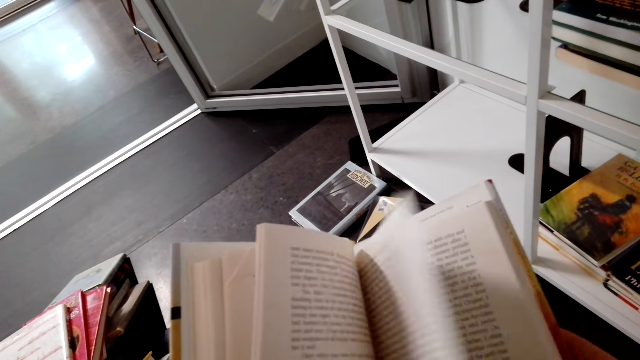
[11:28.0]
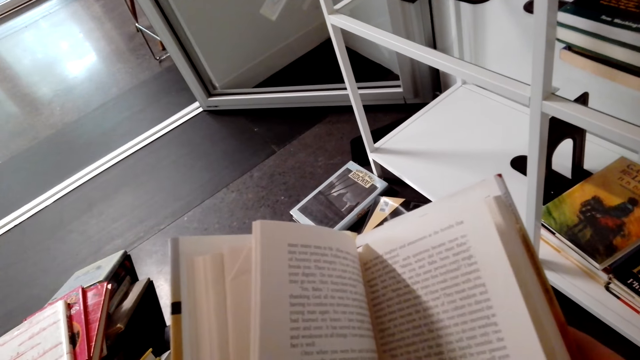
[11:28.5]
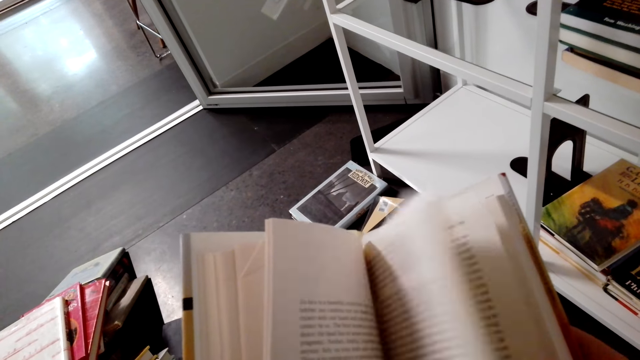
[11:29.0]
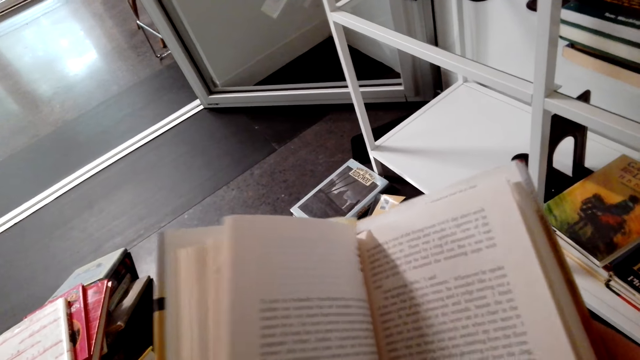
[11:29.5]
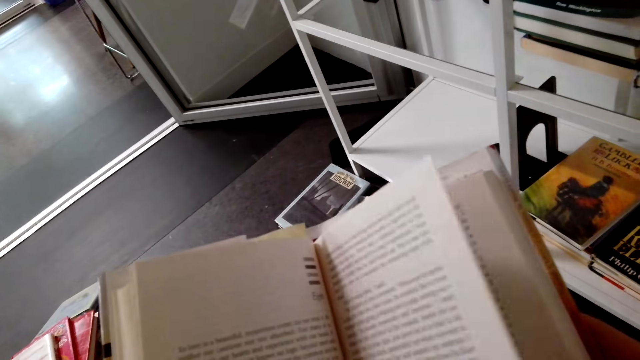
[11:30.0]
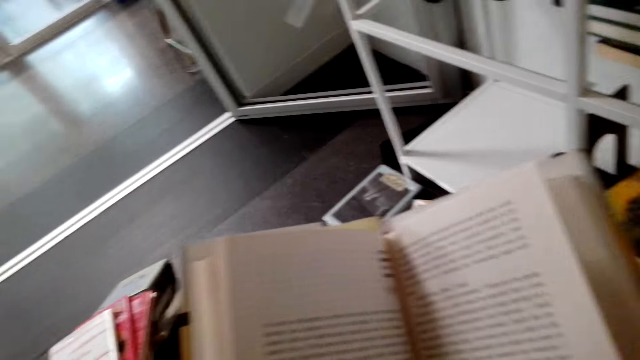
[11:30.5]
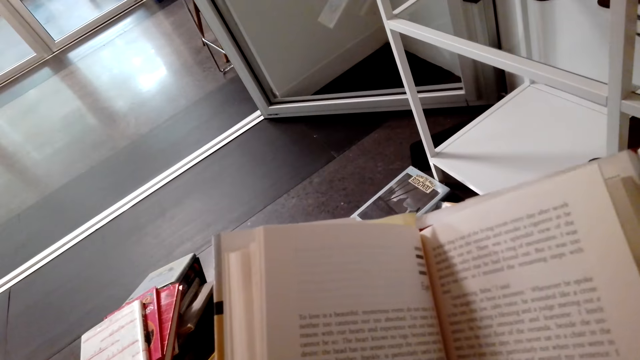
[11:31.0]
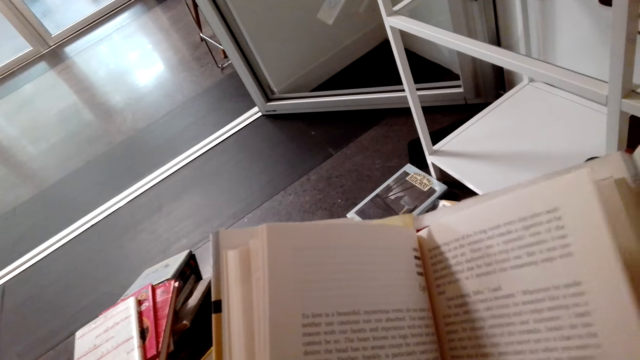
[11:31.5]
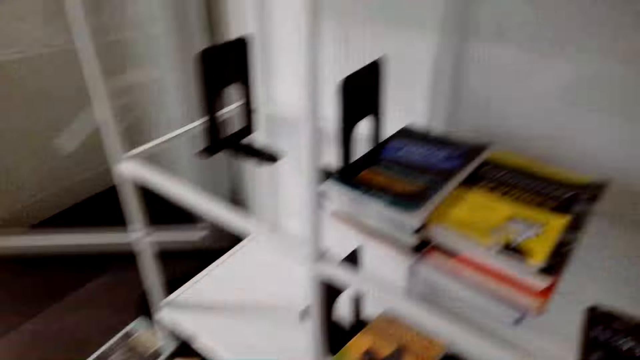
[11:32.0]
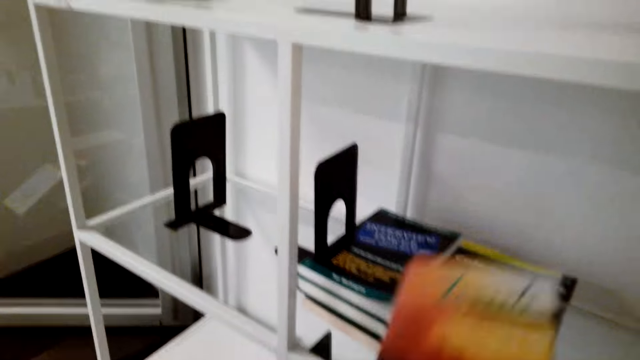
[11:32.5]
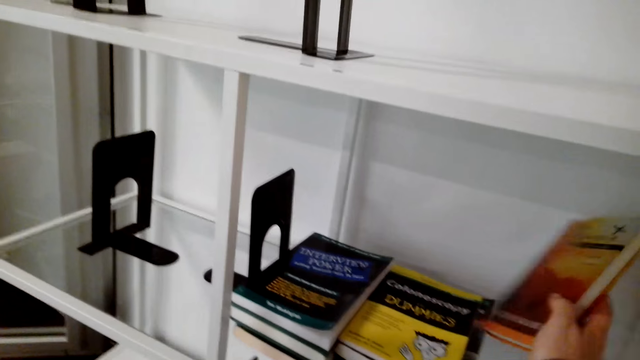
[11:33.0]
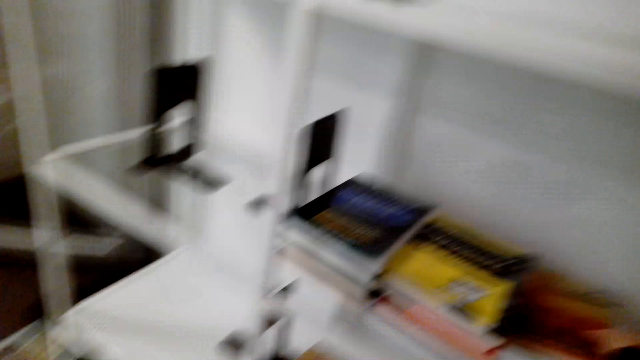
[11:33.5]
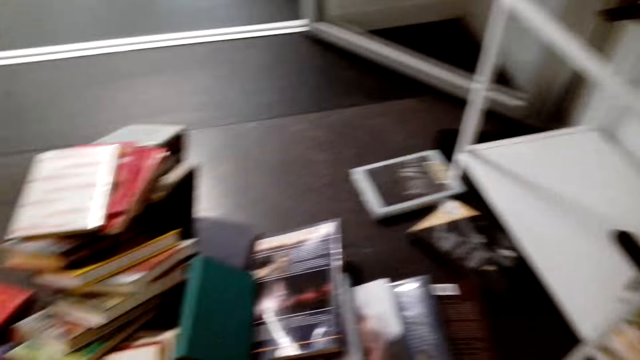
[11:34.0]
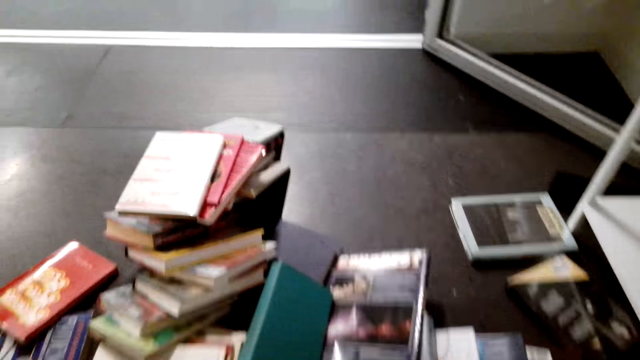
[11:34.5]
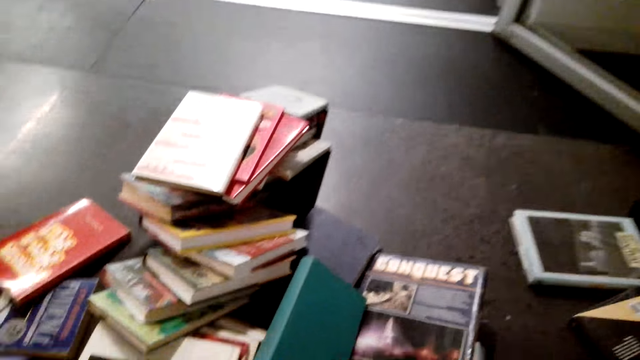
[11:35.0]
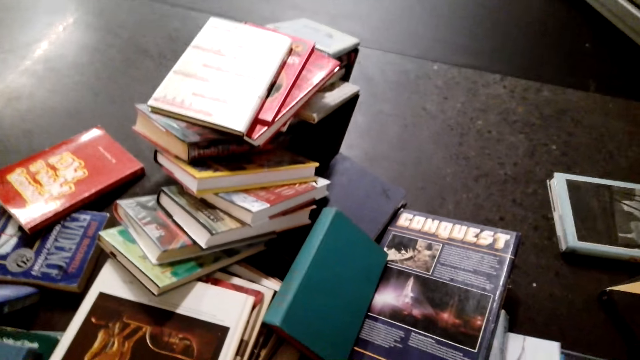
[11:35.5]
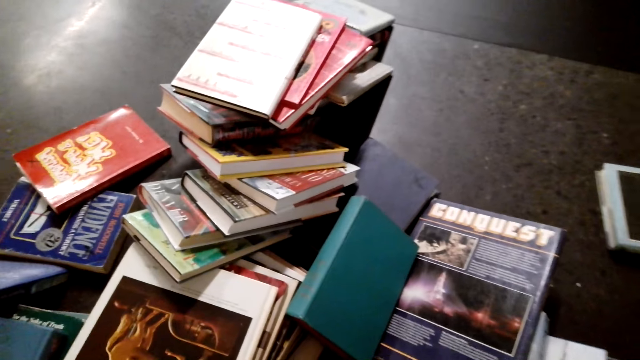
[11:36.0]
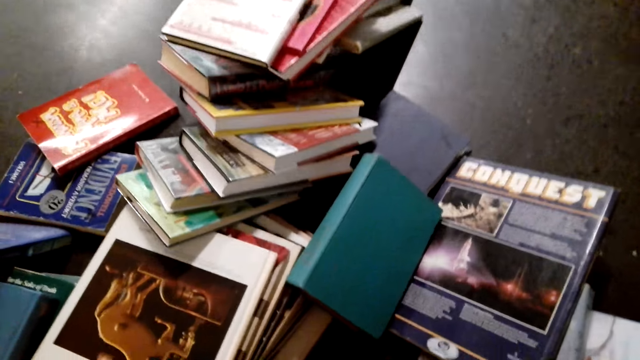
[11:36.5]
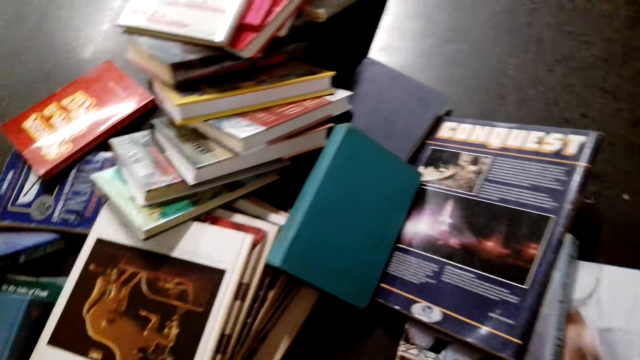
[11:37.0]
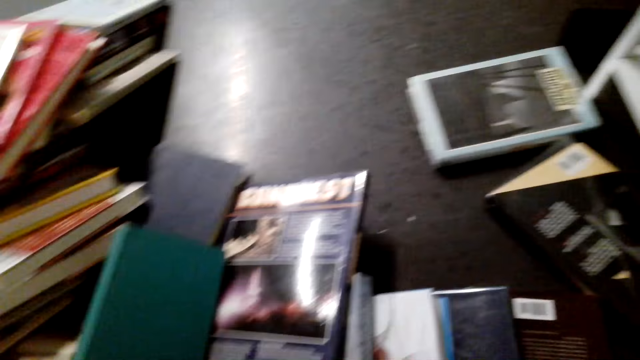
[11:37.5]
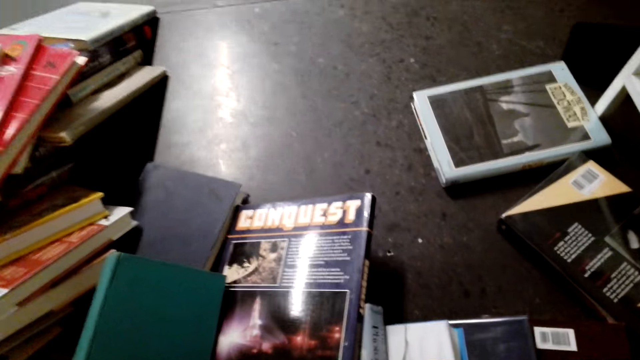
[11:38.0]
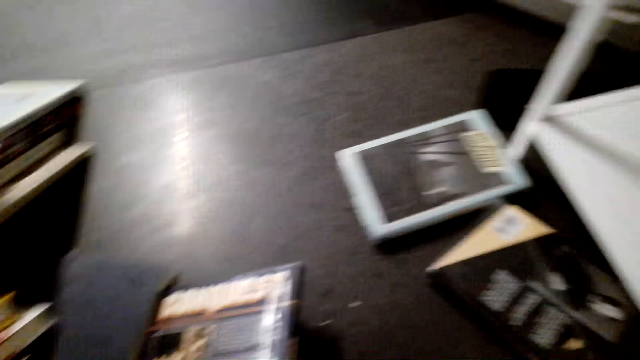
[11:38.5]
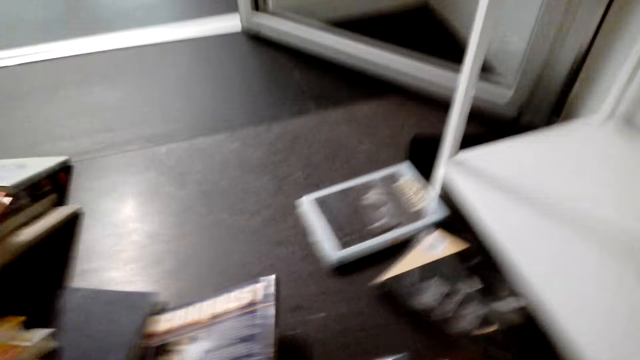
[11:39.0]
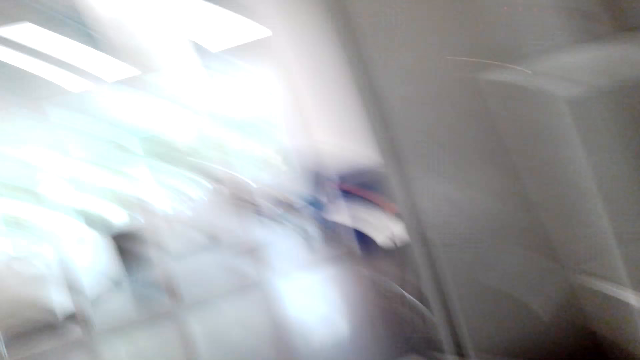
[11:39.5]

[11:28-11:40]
The camera wearer puts the story book in the bookshelf. They stand on the floor.

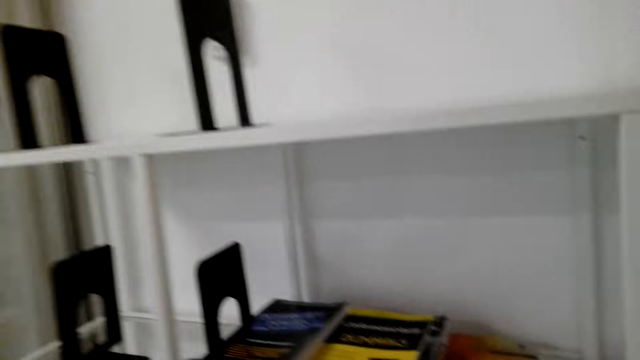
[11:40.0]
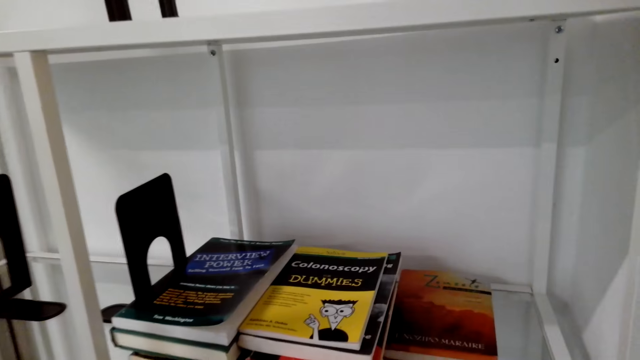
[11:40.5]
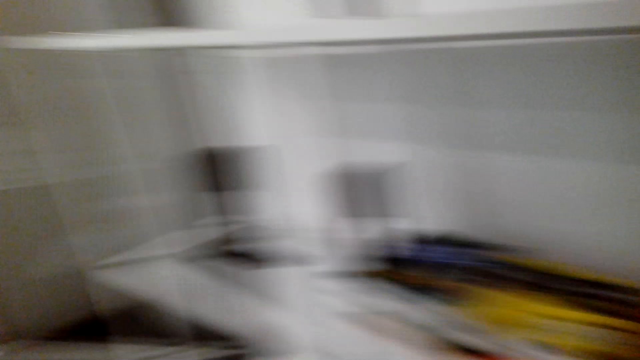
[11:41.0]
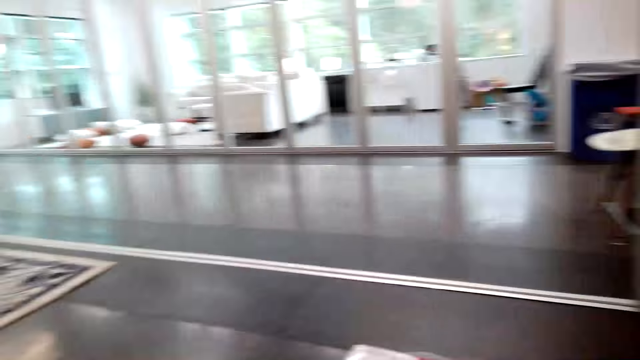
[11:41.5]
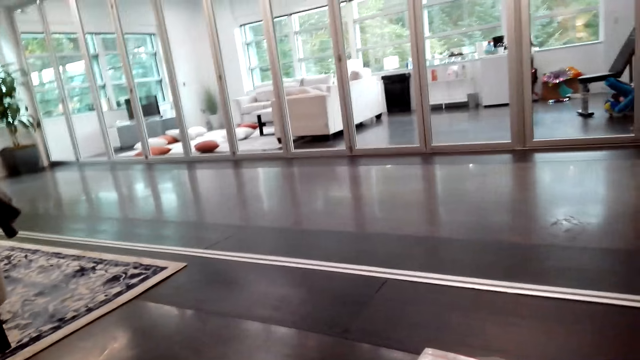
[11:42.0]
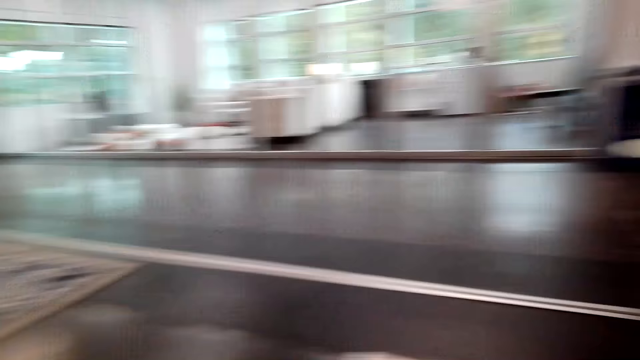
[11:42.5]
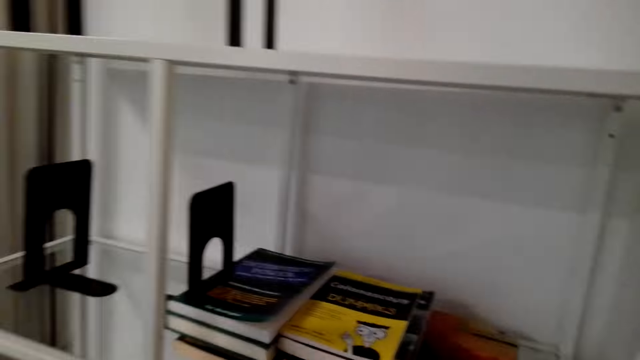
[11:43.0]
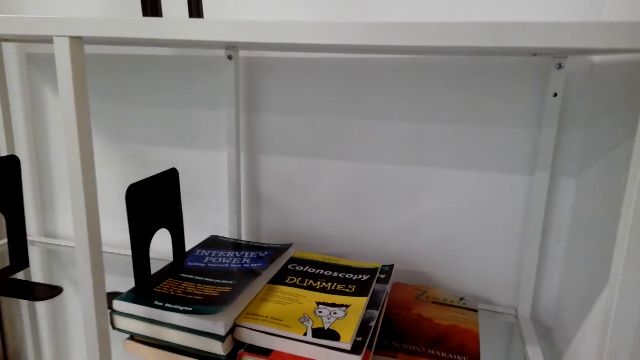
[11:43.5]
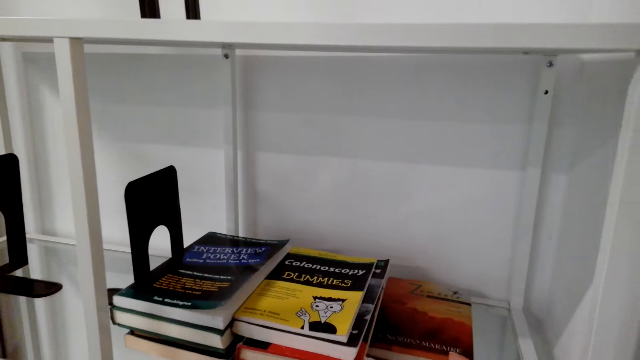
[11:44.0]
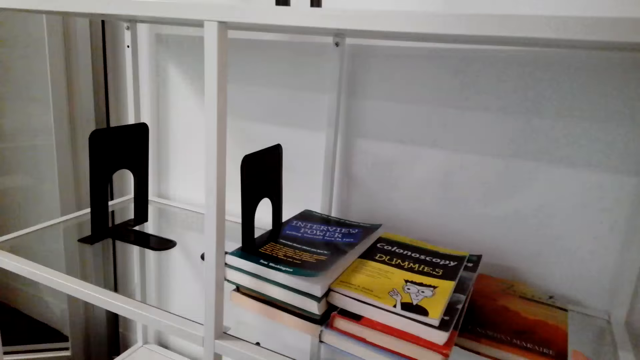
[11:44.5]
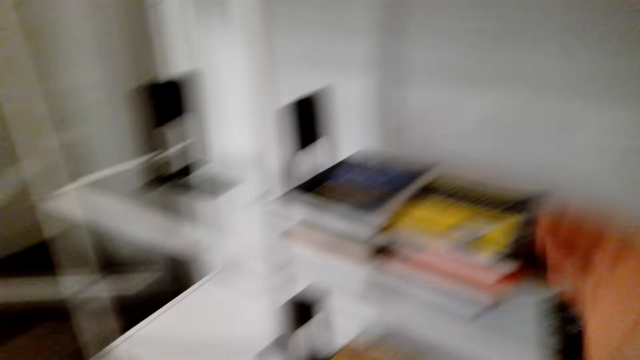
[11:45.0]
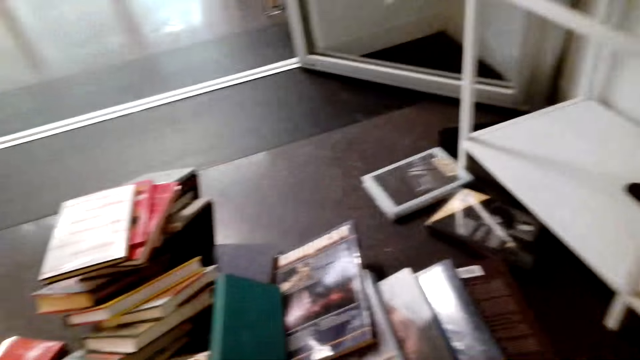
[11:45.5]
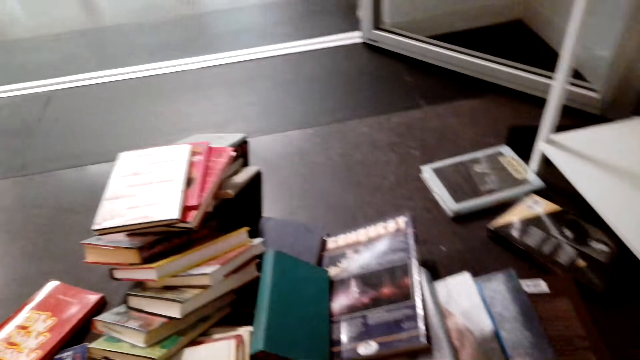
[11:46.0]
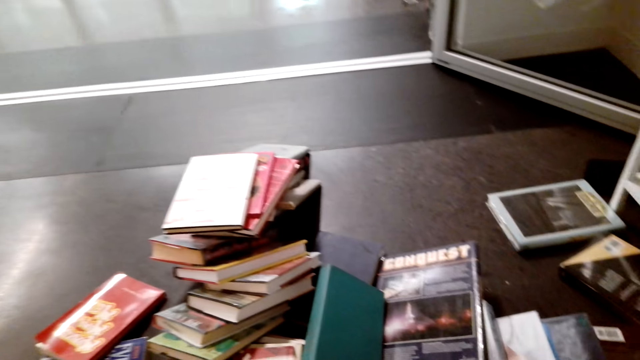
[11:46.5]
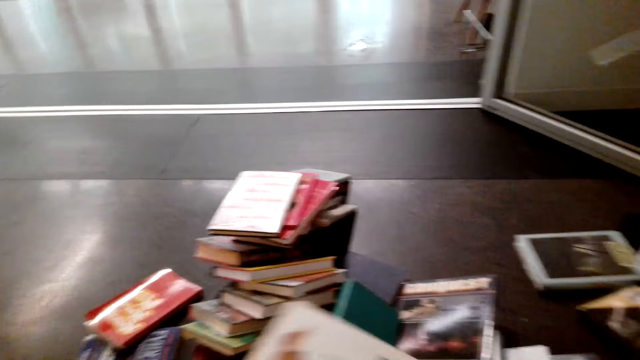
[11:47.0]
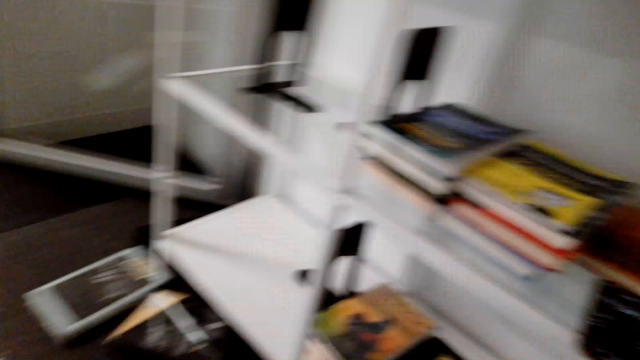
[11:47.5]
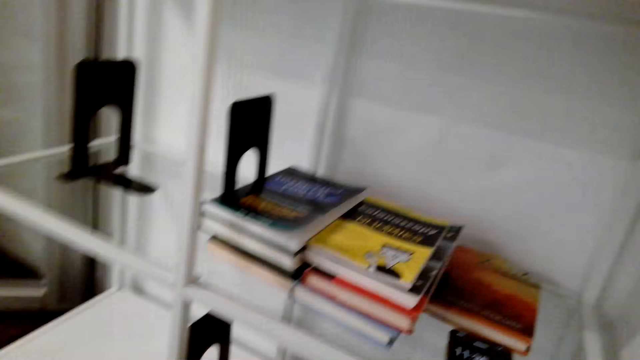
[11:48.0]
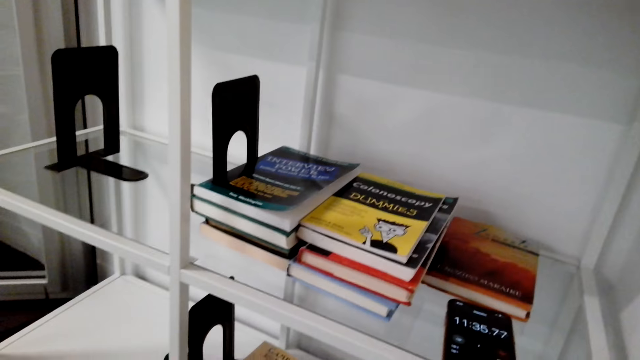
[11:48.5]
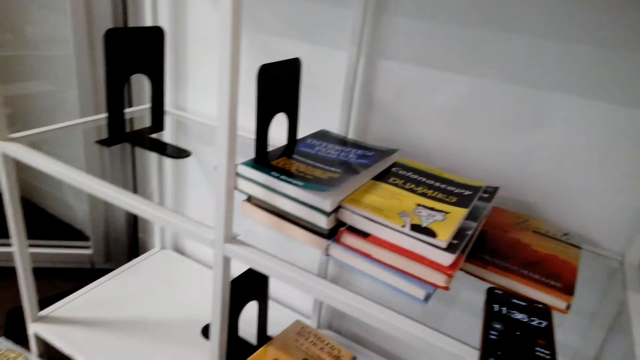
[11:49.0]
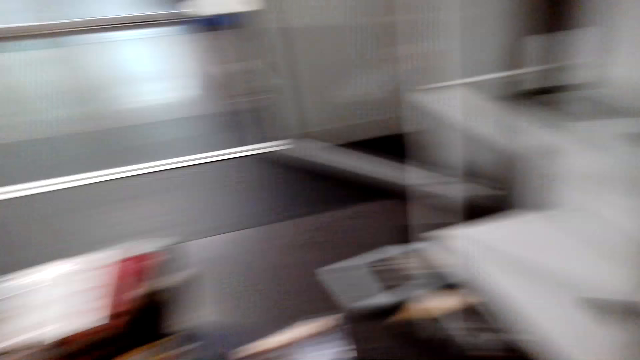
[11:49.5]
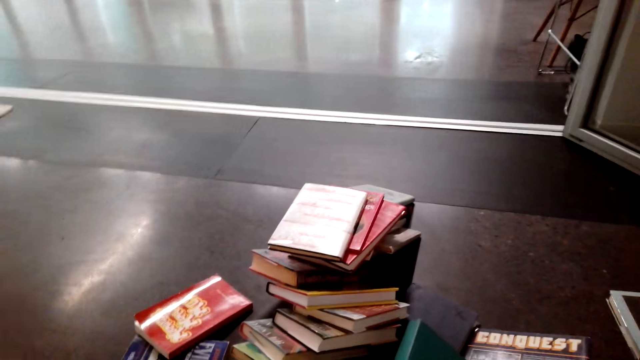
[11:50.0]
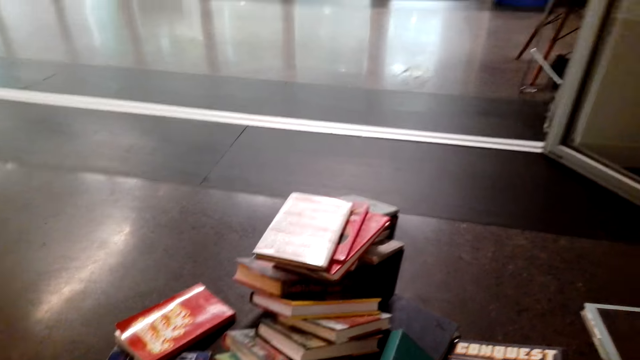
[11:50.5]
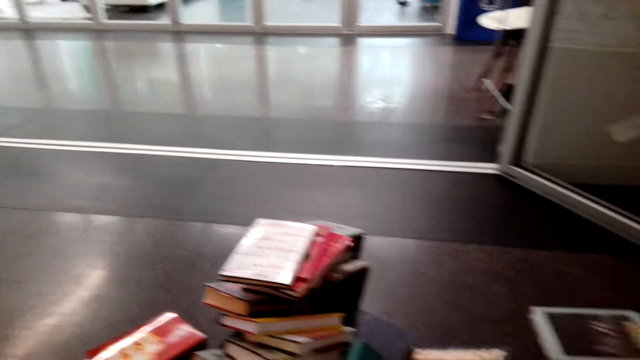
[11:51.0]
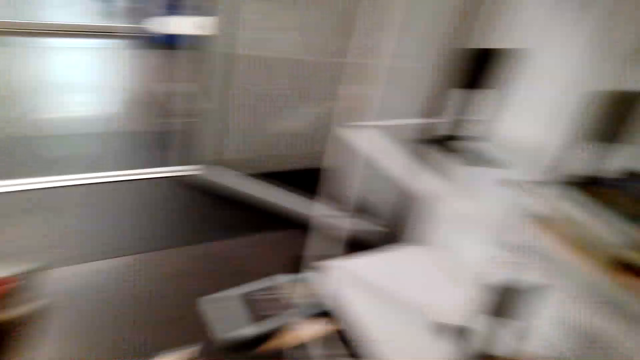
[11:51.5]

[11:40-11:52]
The camera wearer holds her phone on the bookshelf. She stands on the floor. She holds a story book with her hands. She stands on the floor.
